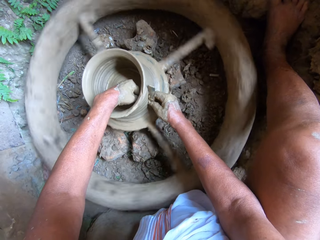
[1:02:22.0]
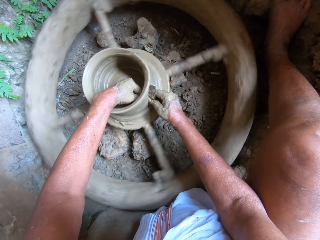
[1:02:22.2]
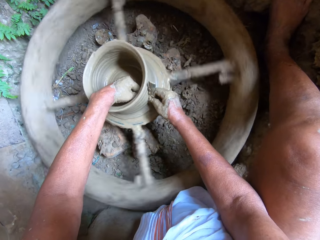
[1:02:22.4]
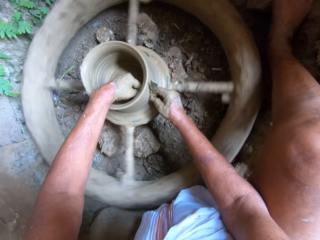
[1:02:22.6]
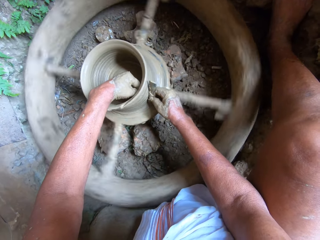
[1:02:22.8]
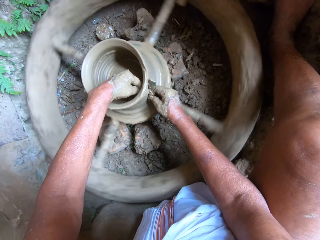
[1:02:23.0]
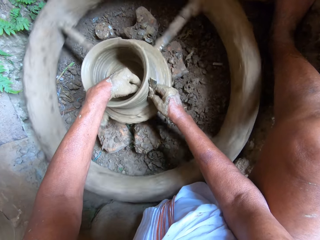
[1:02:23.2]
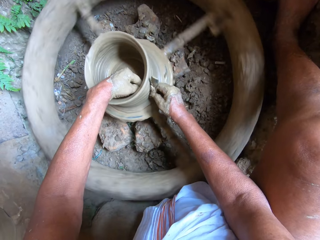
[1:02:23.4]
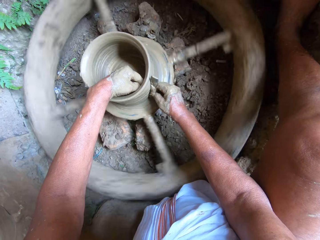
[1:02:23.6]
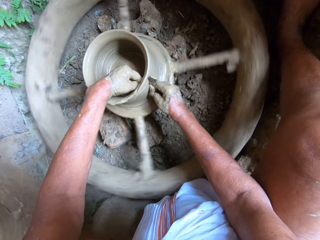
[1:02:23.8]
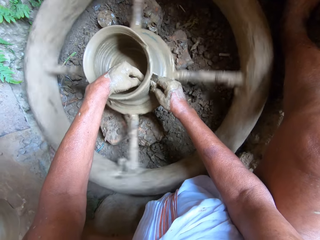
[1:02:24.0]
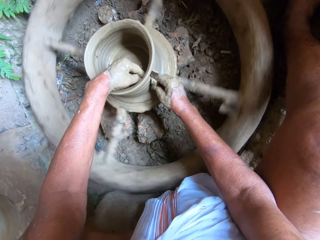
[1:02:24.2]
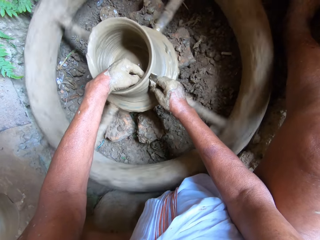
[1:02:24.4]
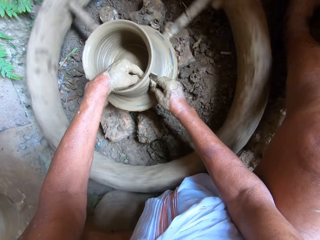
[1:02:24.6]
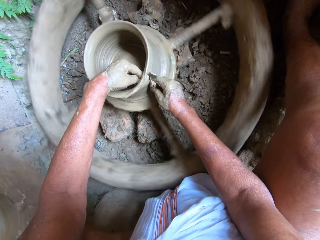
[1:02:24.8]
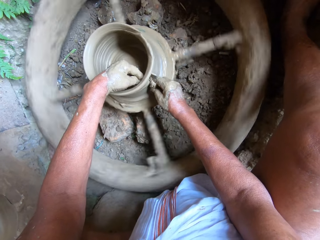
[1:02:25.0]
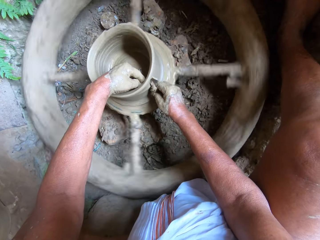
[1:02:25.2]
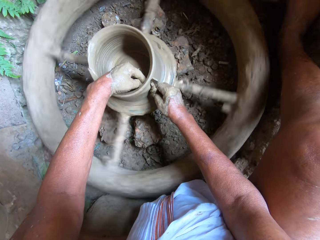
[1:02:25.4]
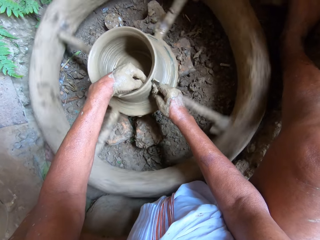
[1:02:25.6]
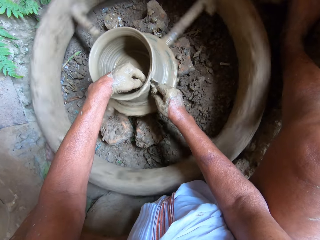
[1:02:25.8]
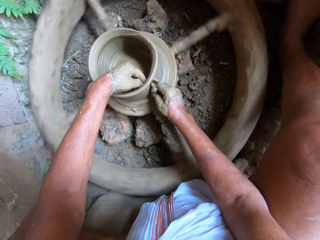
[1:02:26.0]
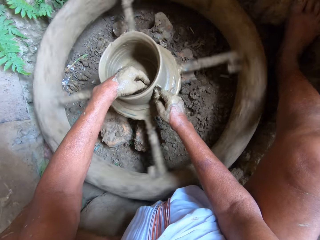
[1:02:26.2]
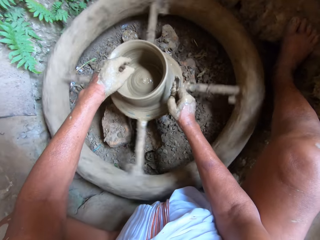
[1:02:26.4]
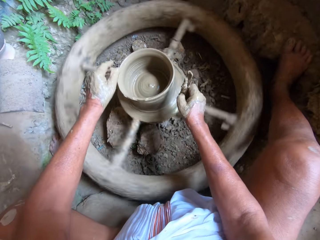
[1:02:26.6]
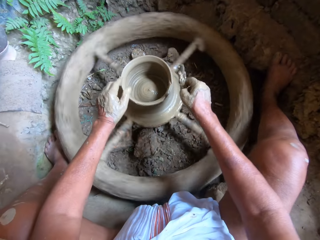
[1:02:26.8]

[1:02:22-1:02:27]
The camera wearer shapes the pot with the scraper.

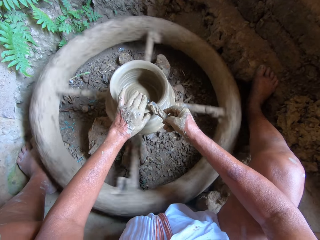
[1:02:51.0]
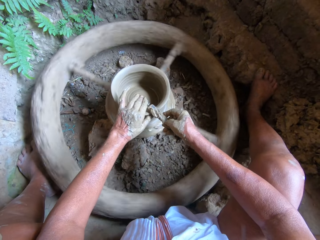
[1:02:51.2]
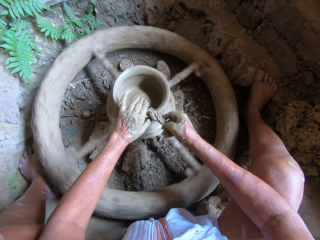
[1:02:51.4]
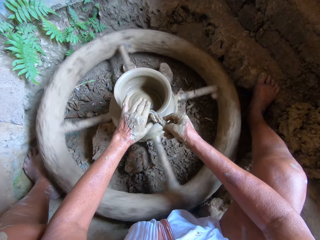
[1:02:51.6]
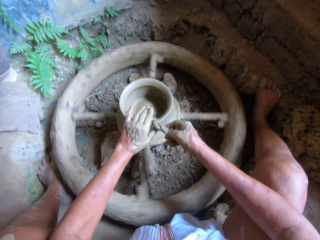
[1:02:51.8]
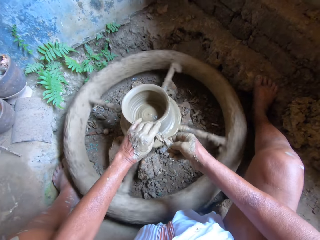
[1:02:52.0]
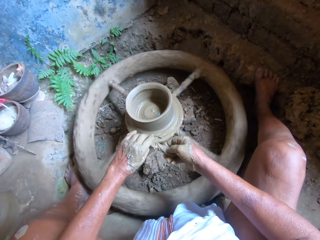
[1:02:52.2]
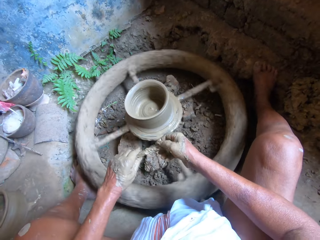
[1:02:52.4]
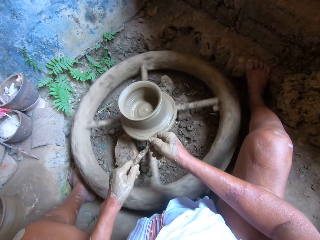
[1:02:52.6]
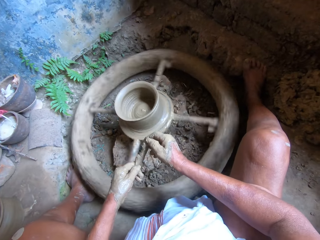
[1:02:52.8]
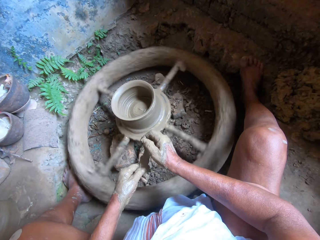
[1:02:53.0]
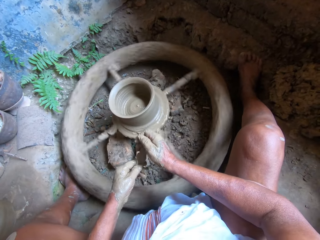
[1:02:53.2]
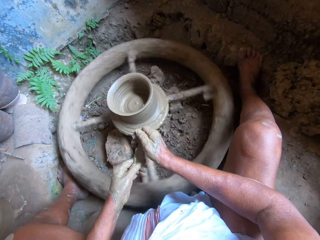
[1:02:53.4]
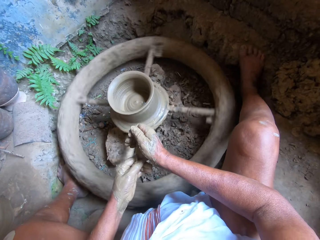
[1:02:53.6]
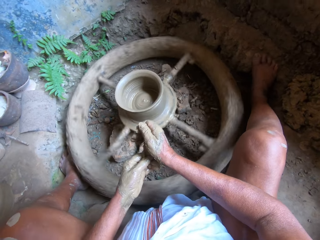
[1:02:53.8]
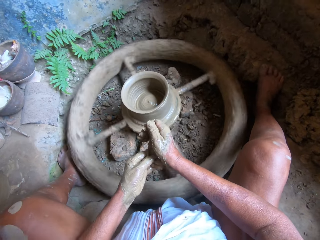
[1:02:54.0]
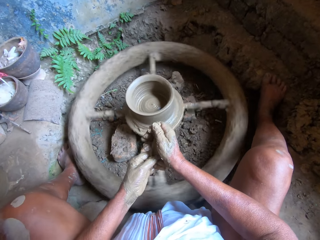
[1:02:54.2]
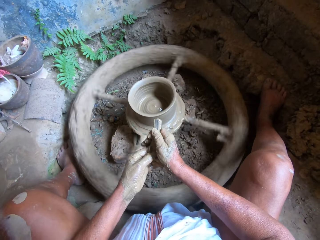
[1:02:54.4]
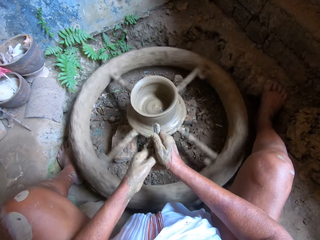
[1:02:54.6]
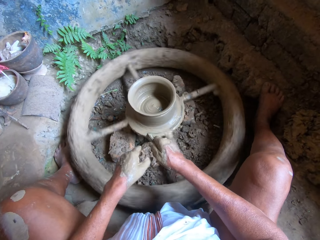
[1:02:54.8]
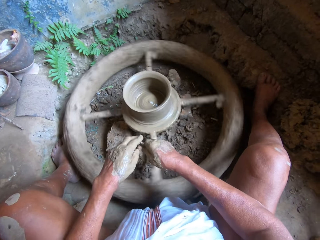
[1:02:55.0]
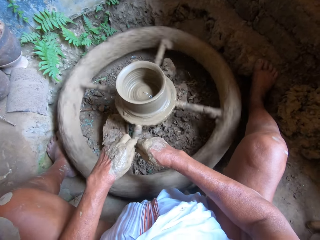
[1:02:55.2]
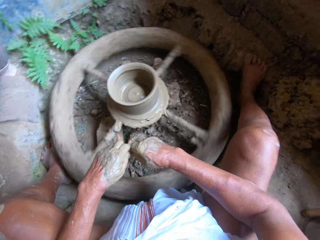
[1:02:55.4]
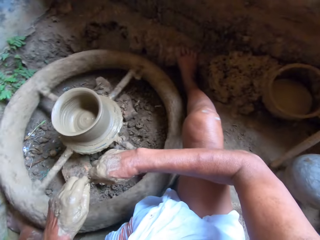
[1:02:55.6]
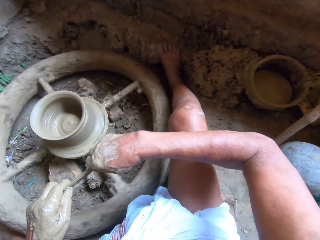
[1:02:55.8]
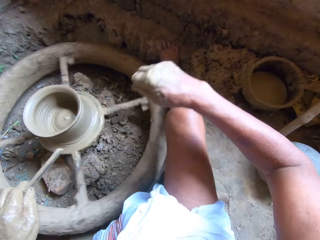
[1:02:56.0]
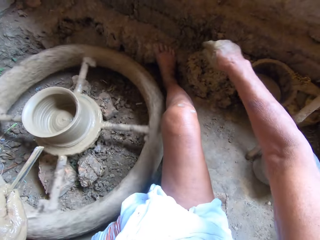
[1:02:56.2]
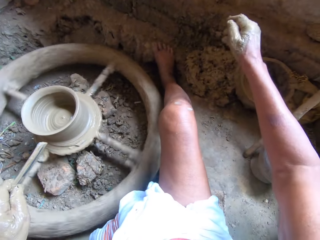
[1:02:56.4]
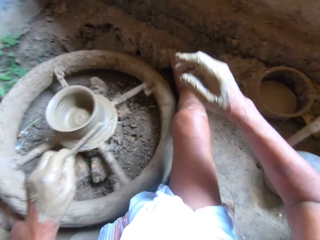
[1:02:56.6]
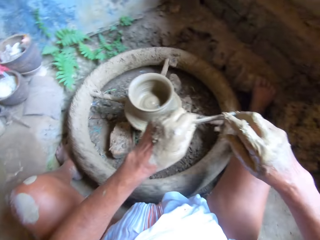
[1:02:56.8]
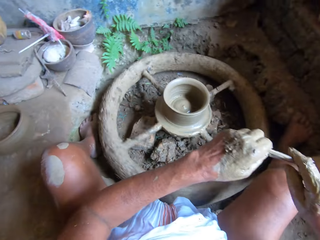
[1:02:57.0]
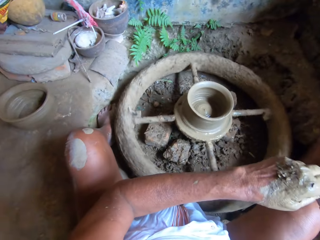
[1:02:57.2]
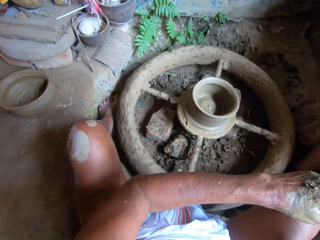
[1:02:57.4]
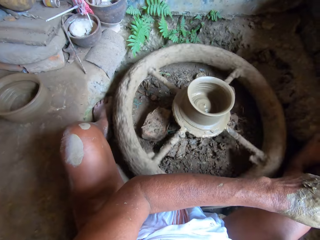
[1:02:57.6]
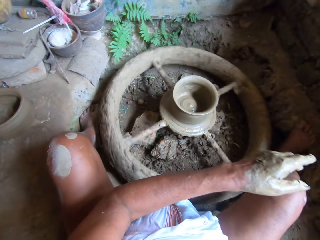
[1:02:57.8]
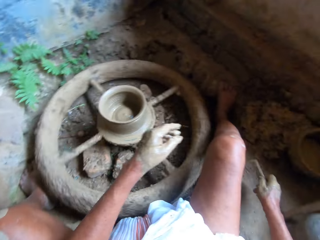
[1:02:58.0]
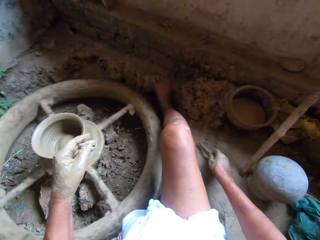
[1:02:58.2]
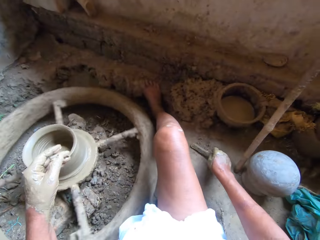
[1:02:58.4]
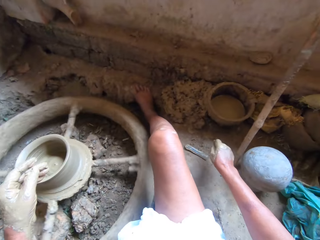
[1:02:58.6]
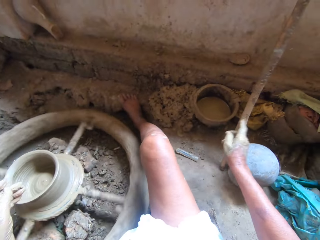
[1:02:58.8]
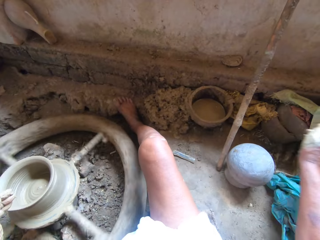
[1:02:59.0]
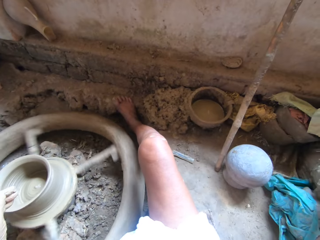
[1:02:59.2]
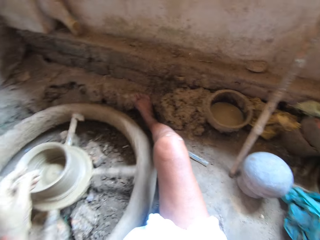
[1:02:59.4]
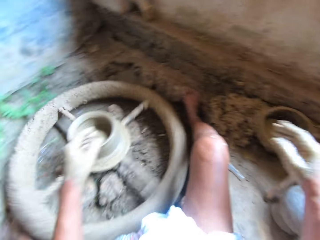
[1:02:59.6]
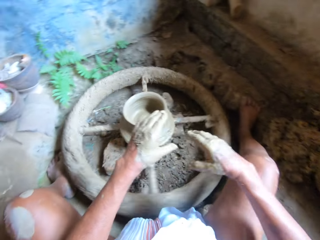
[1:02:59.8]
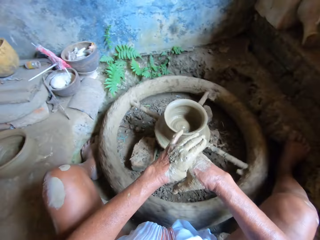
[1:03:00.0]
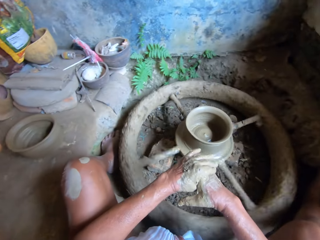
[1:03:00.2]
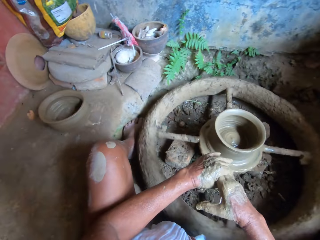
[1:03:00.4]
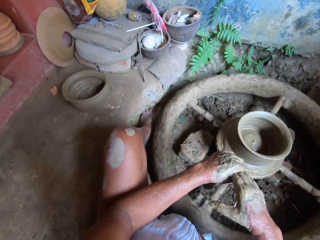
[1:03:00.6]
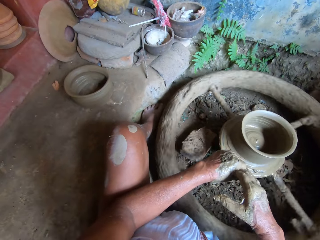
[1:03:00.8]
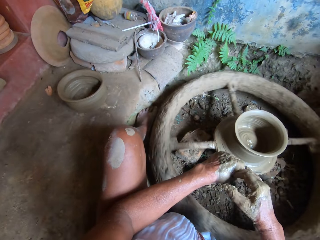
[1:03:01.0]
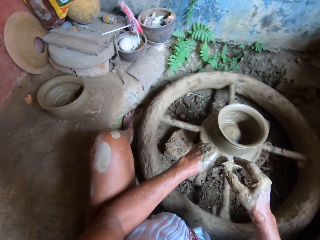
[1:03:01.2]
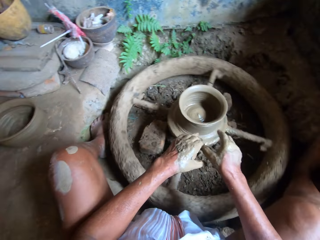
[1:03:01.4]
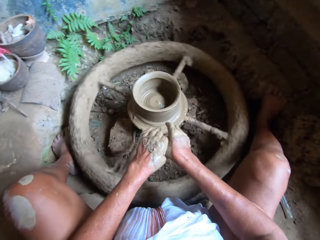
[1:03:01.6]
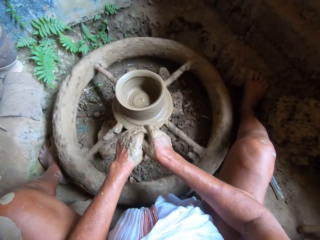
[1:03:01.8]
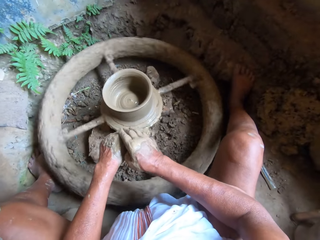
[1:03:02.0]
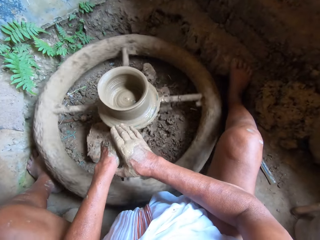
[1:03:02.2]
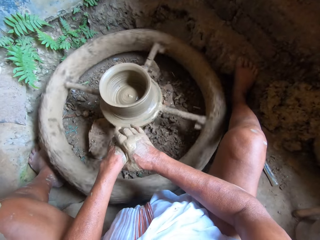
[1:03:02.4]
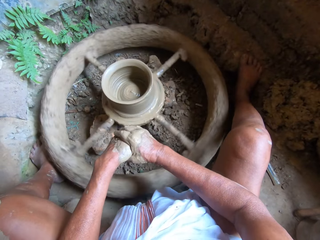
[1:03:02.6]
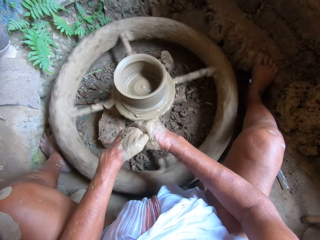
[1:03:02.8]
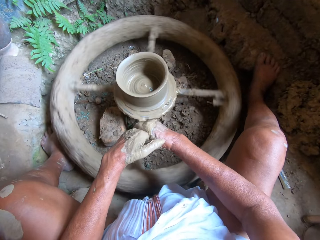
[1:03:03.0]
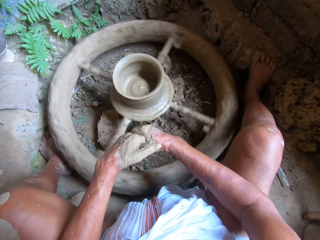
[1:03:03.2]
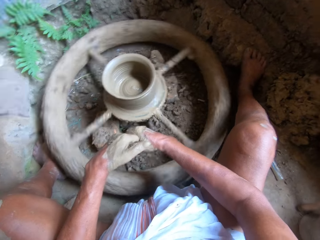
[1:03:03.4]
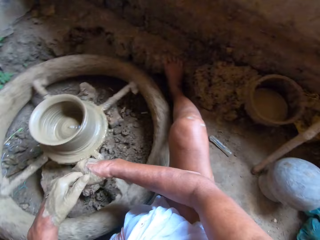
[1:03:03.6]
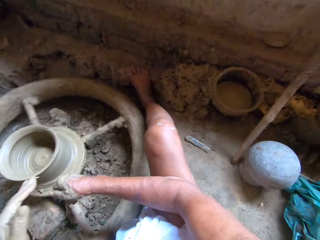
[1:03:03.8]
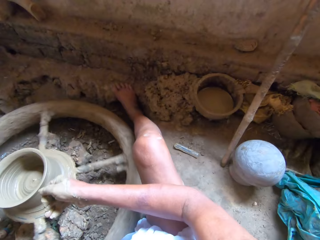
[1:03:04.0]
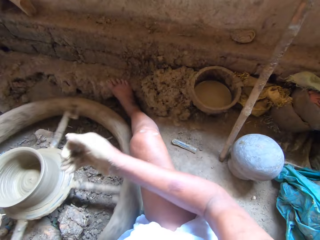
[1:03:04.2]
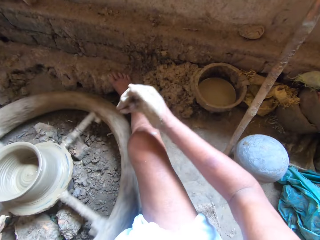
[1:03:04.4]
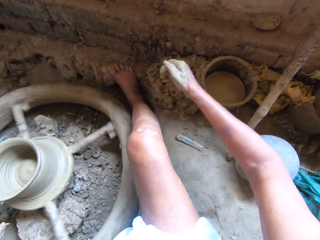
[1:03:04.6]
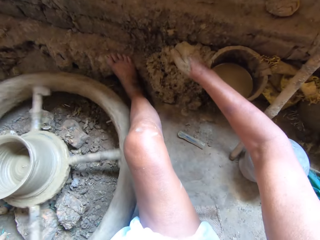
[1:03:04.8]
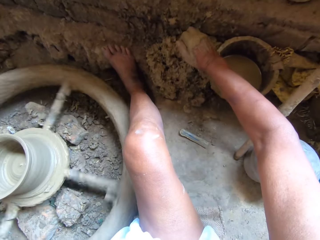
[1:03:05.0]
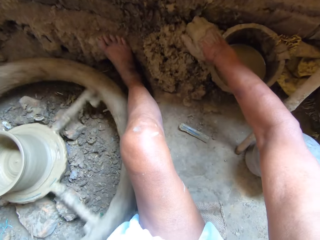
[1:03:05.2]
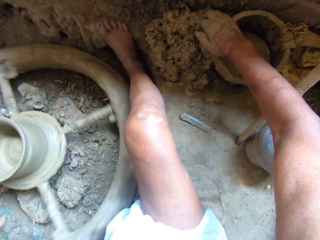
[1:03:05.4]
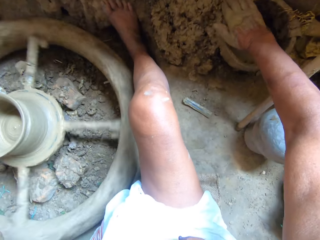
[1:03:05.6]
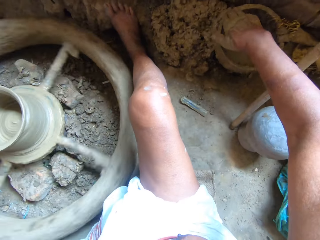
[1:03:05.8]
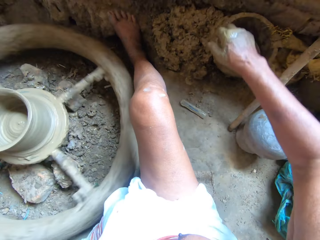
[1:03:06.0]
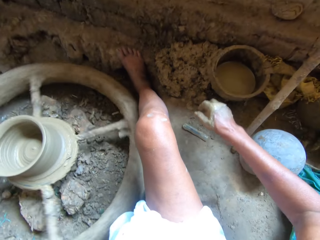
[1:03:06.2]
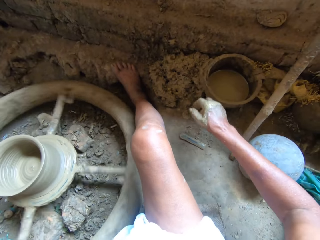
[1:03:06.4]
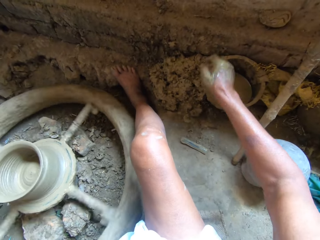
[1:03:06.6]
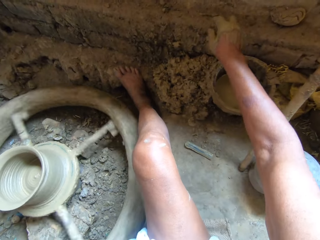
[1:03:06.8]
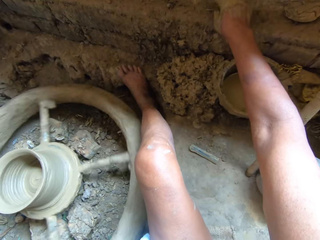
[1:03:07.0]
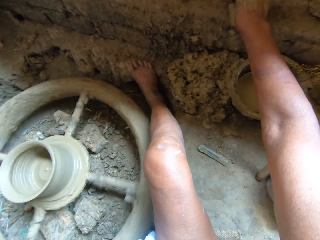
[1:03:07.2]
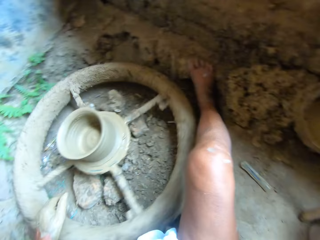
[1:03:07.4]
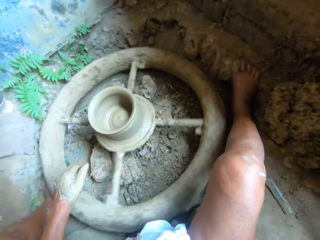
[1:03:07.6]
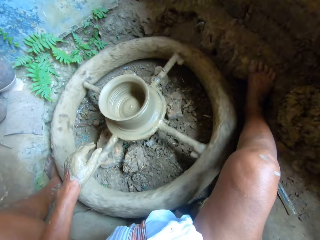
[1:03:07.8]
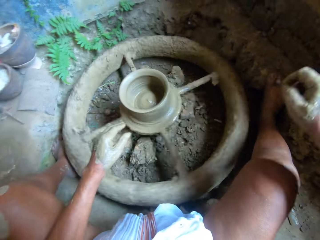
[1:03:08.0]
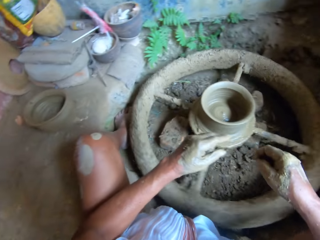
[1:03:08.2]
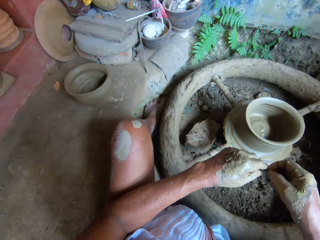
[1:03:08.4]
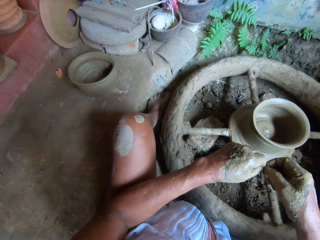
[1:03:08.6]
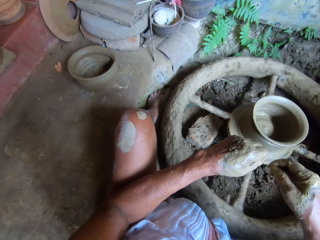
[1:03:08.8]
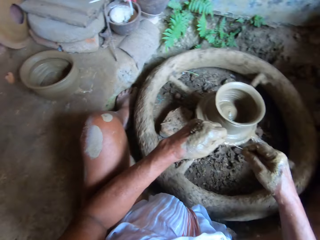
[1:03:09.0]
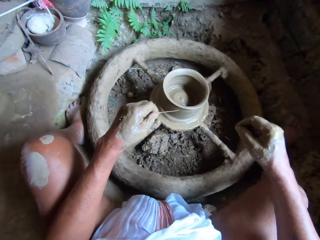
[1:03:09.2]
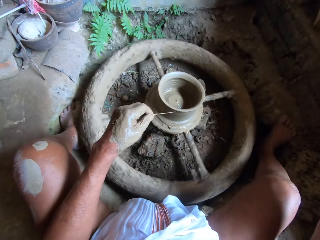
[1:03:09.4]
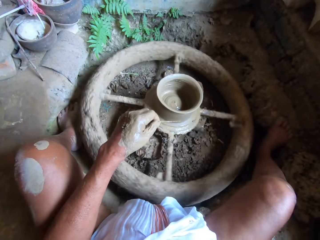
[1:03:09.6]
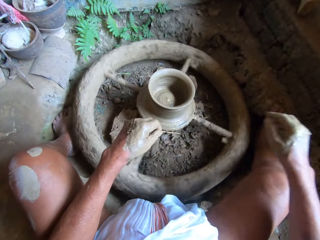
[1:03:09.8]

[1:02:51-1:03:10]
The camera wearer wipes off the clay on the pottery rib with his hands. He throws the clay in his right hand on some clay on the floor. He passes the pottery rib in his left hand to his right hand. He drops the pottery rib in his right hand on the floor. He removes the clay in his hands. He wipes his hands. He removes the clay in his right hand with a bowl on the ground. He picks up a clay cutter on a brick with his right hand. He cleans the clay cutter with his hands.
